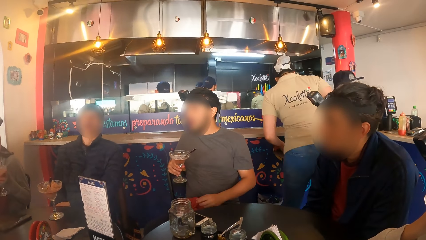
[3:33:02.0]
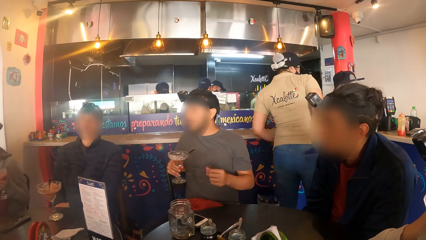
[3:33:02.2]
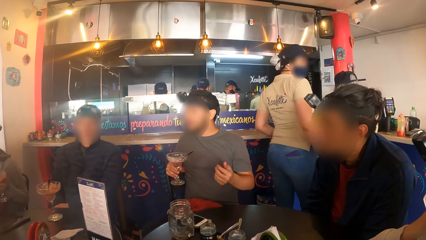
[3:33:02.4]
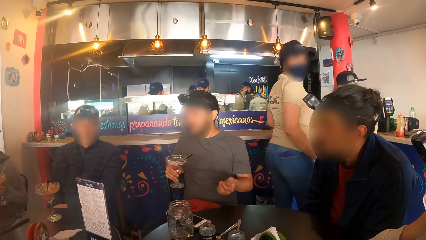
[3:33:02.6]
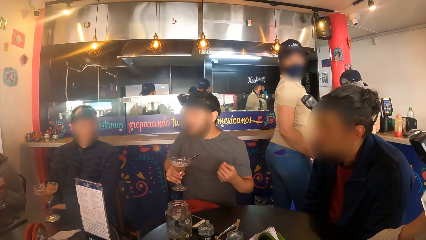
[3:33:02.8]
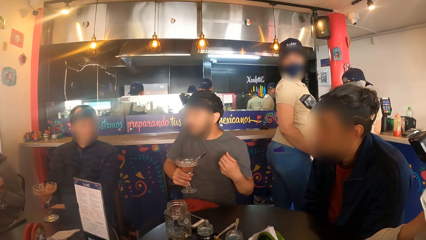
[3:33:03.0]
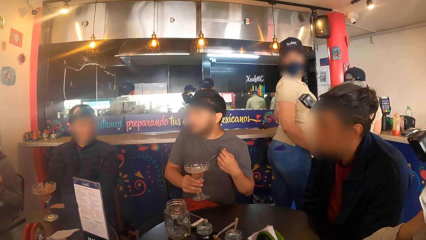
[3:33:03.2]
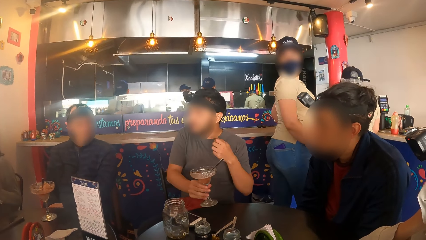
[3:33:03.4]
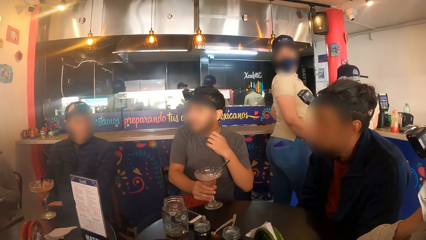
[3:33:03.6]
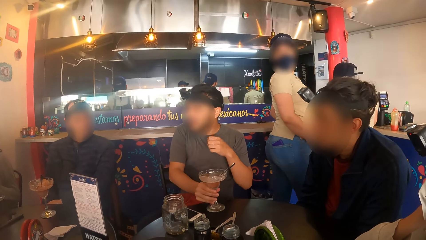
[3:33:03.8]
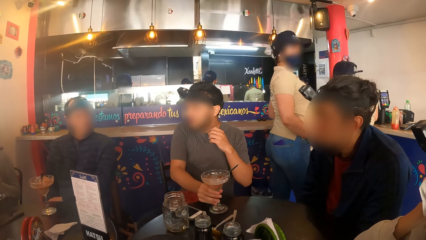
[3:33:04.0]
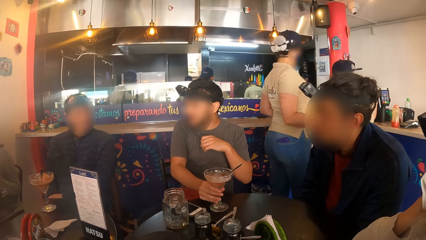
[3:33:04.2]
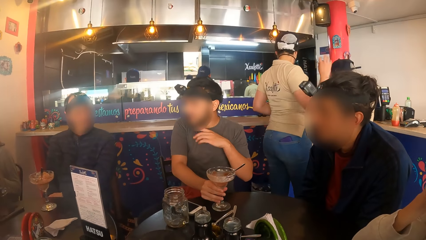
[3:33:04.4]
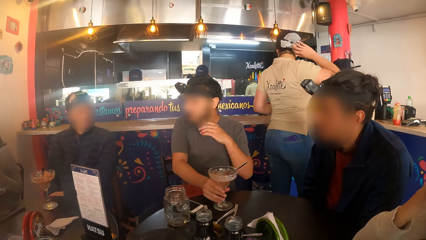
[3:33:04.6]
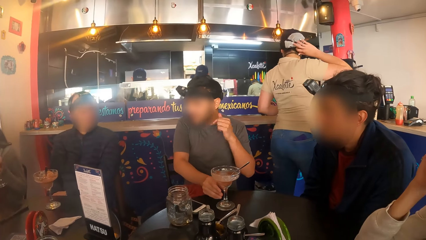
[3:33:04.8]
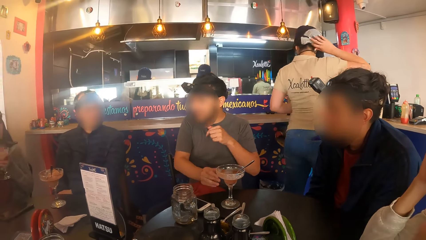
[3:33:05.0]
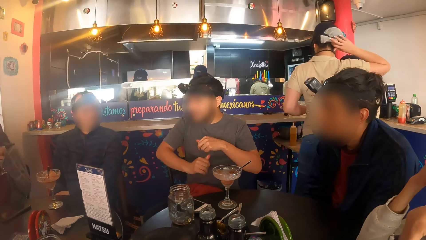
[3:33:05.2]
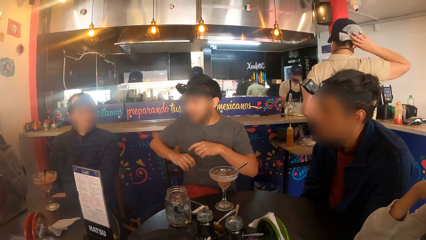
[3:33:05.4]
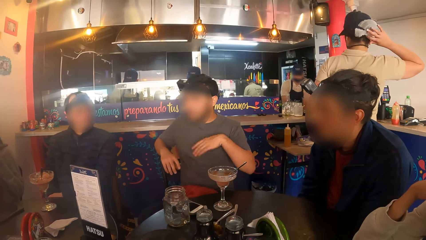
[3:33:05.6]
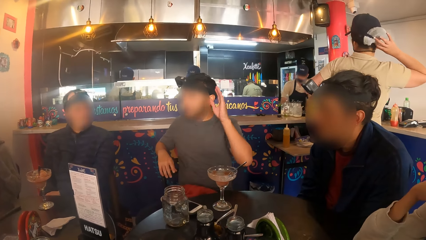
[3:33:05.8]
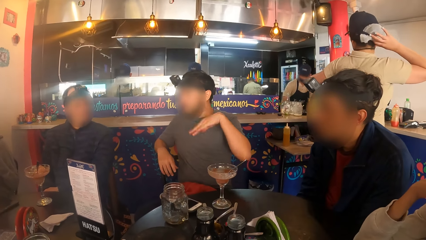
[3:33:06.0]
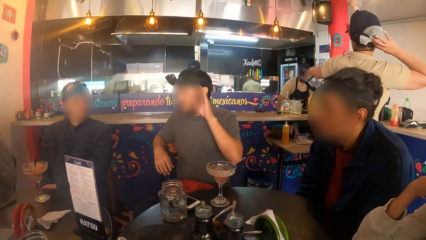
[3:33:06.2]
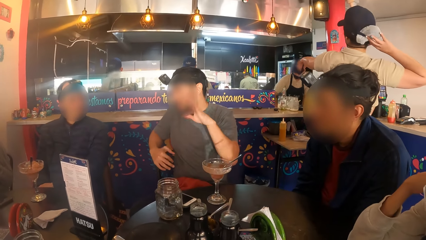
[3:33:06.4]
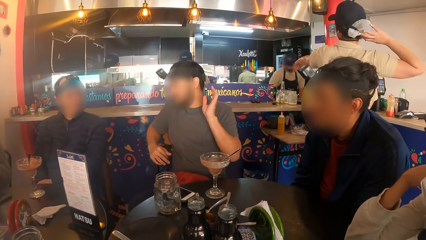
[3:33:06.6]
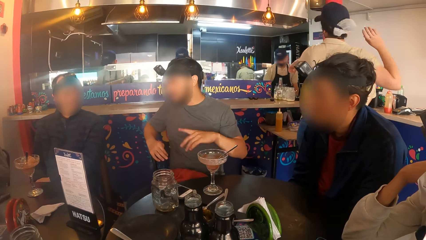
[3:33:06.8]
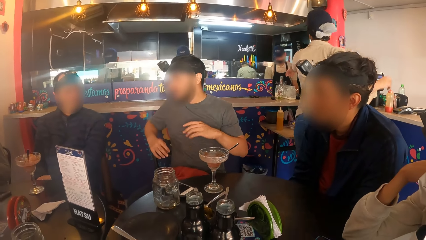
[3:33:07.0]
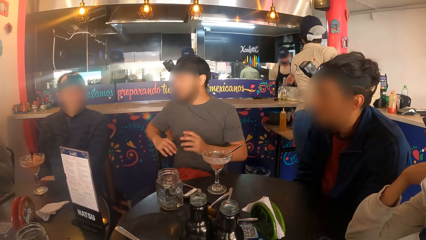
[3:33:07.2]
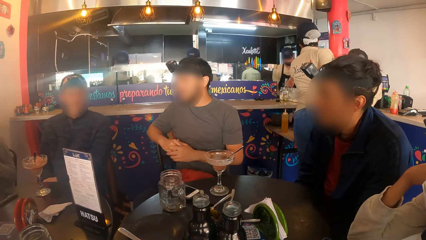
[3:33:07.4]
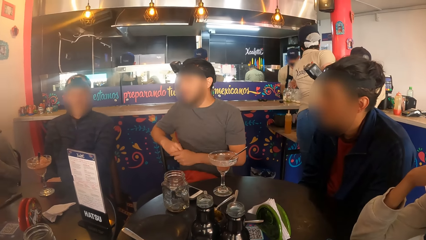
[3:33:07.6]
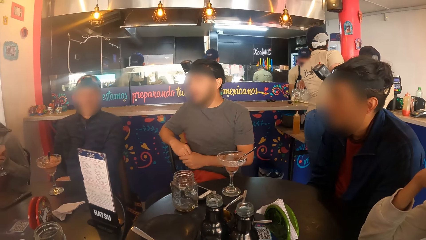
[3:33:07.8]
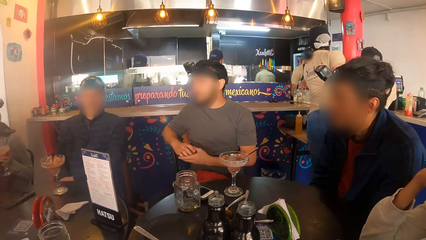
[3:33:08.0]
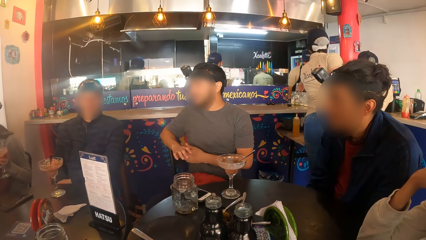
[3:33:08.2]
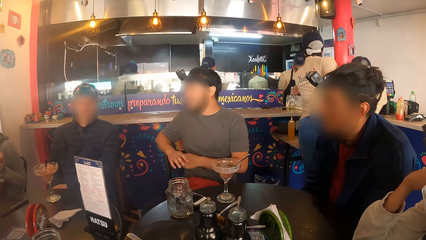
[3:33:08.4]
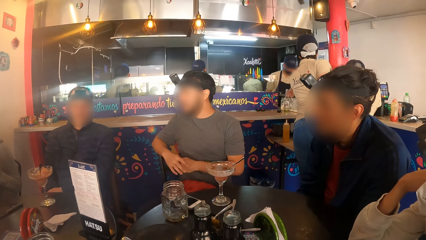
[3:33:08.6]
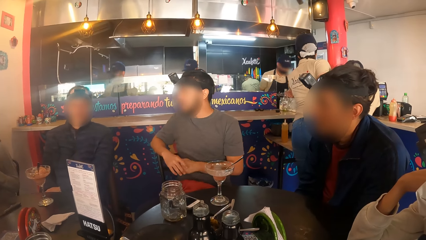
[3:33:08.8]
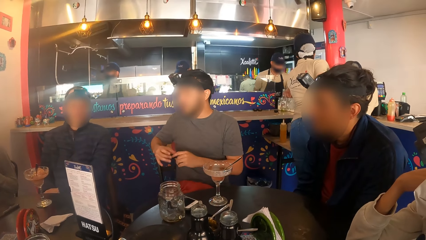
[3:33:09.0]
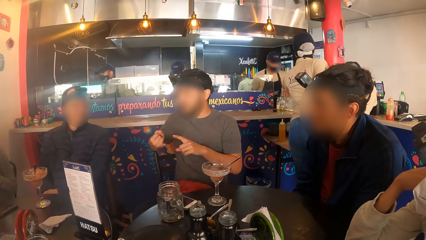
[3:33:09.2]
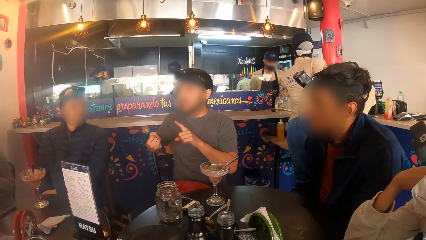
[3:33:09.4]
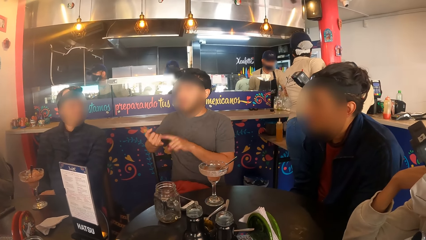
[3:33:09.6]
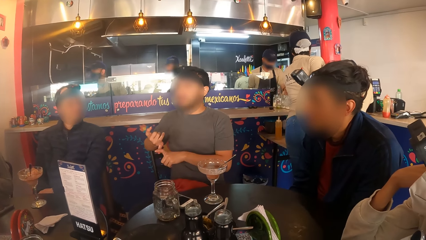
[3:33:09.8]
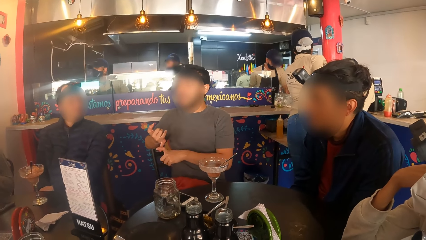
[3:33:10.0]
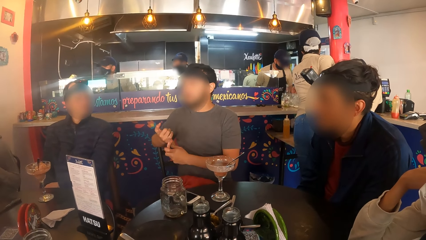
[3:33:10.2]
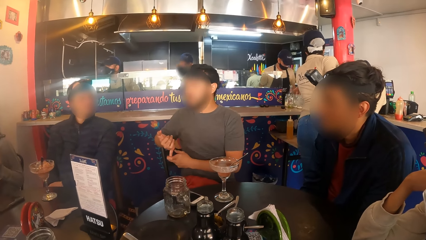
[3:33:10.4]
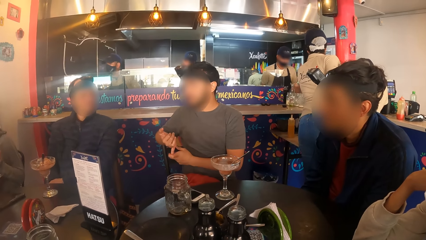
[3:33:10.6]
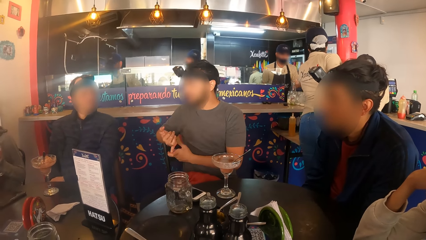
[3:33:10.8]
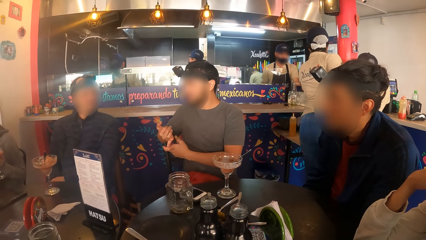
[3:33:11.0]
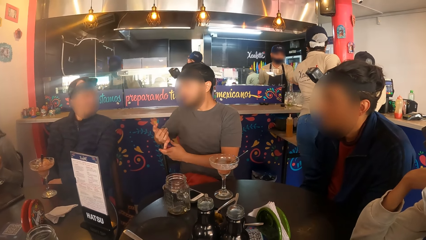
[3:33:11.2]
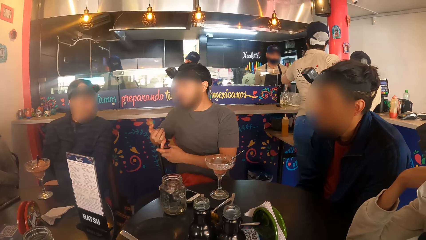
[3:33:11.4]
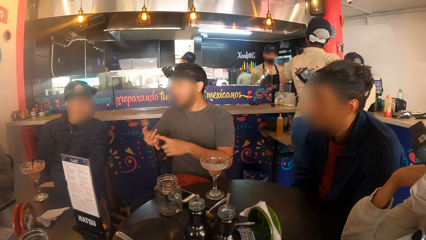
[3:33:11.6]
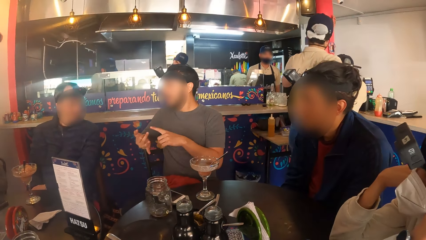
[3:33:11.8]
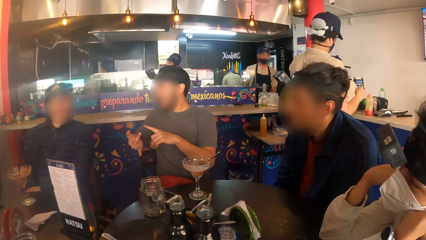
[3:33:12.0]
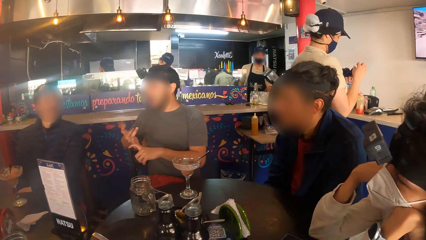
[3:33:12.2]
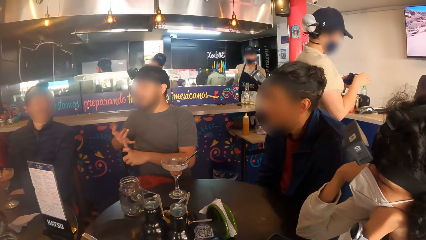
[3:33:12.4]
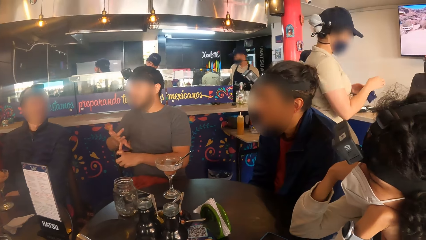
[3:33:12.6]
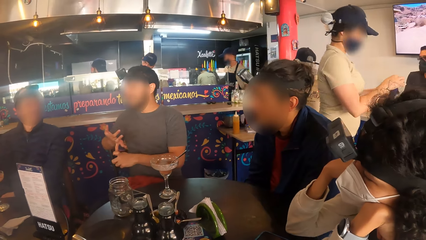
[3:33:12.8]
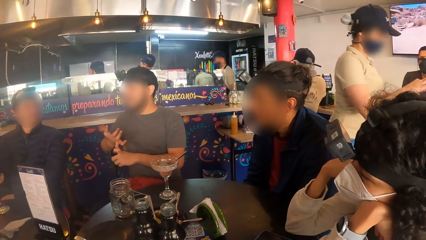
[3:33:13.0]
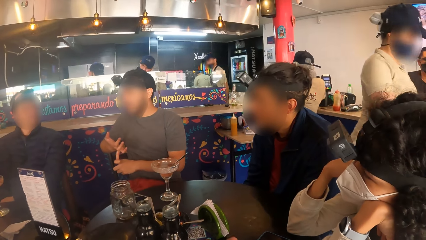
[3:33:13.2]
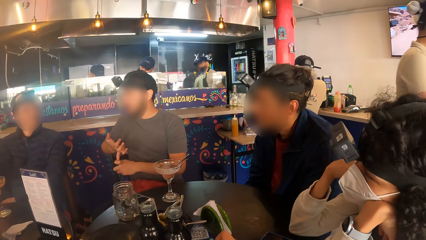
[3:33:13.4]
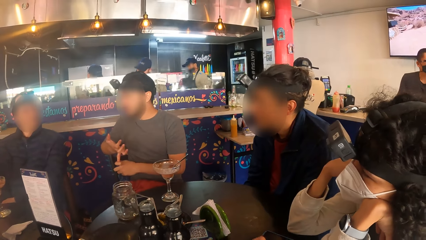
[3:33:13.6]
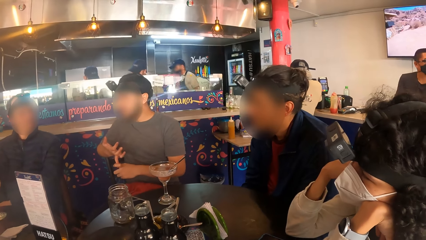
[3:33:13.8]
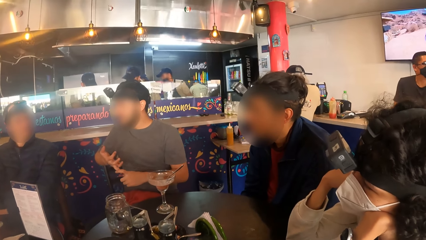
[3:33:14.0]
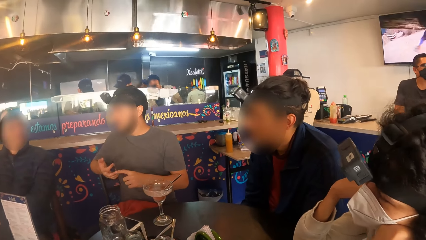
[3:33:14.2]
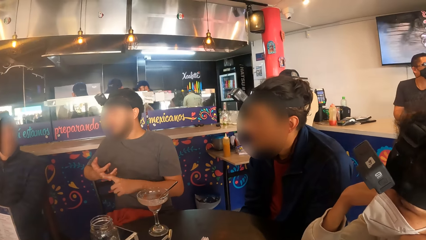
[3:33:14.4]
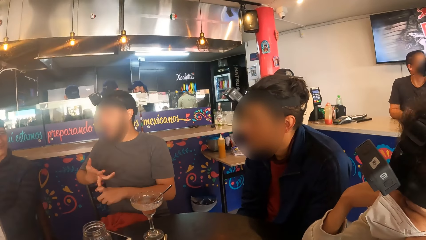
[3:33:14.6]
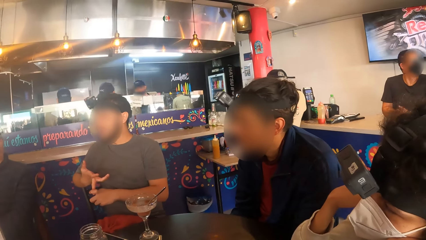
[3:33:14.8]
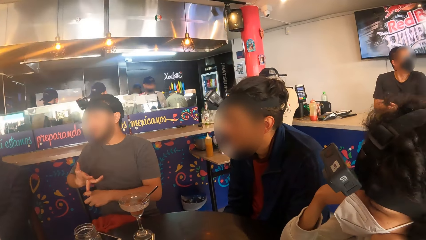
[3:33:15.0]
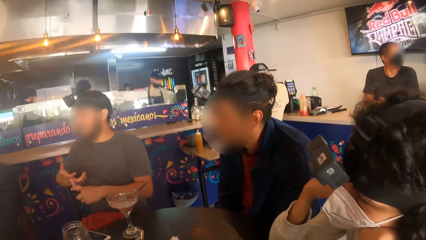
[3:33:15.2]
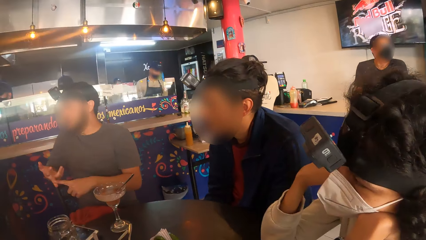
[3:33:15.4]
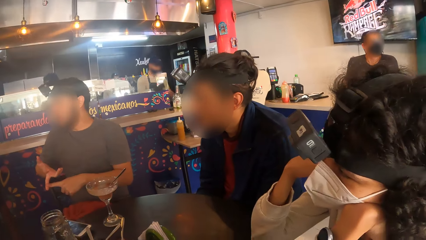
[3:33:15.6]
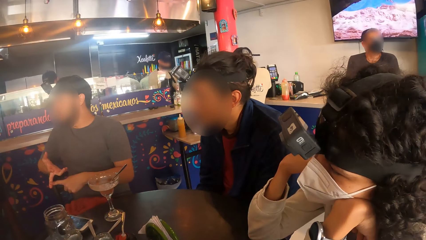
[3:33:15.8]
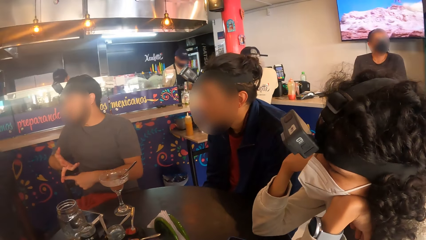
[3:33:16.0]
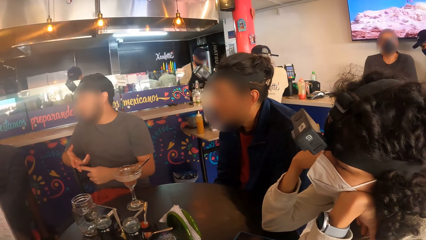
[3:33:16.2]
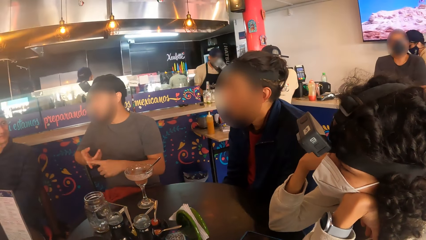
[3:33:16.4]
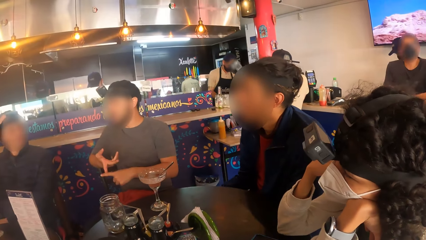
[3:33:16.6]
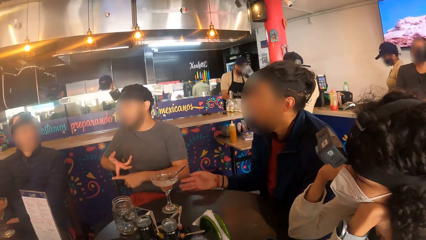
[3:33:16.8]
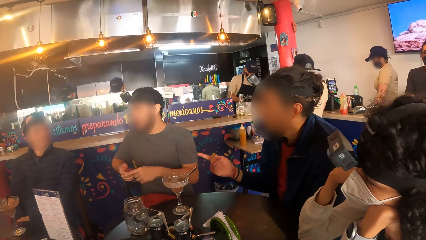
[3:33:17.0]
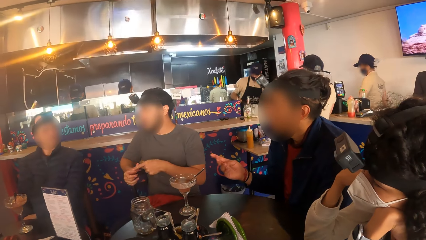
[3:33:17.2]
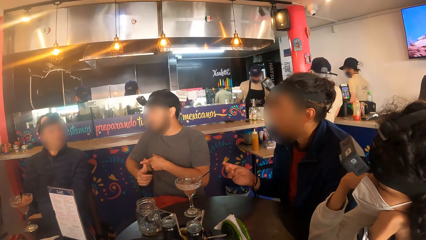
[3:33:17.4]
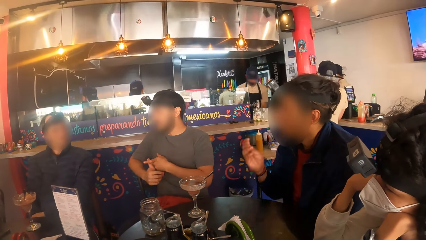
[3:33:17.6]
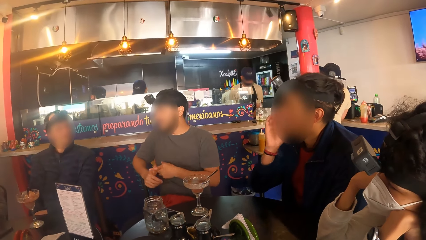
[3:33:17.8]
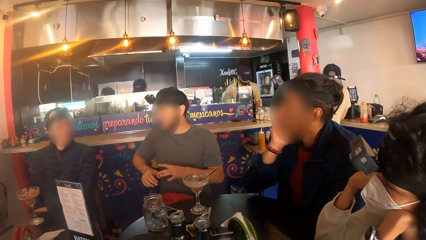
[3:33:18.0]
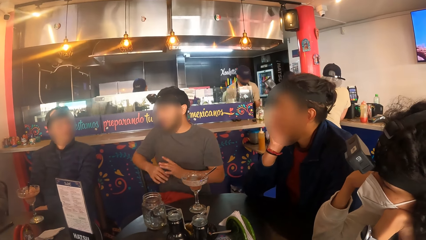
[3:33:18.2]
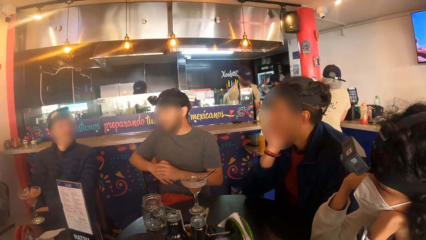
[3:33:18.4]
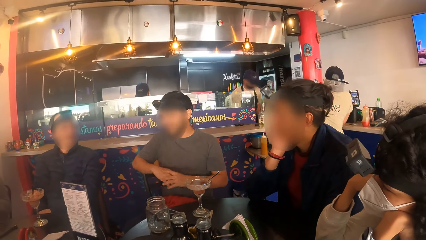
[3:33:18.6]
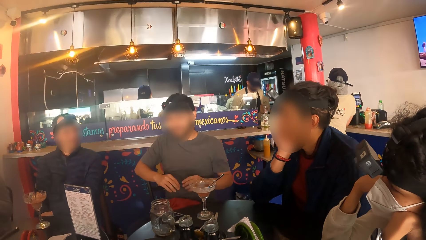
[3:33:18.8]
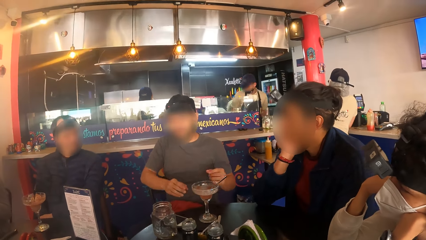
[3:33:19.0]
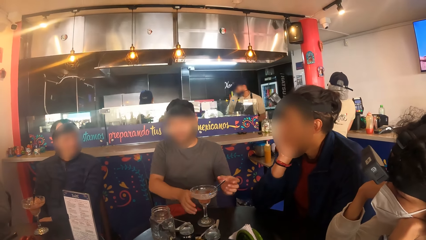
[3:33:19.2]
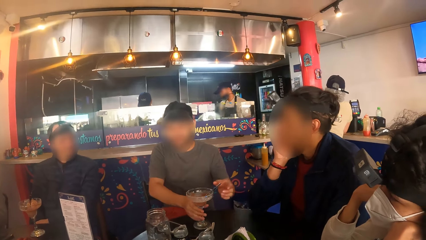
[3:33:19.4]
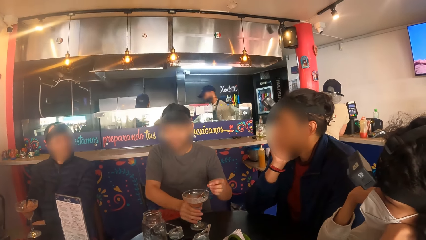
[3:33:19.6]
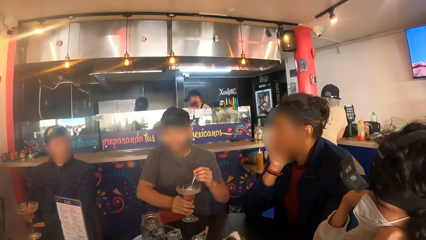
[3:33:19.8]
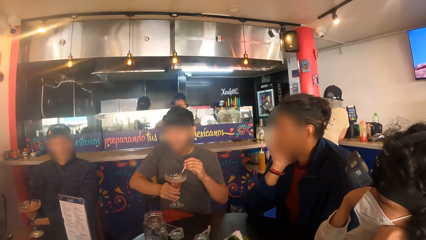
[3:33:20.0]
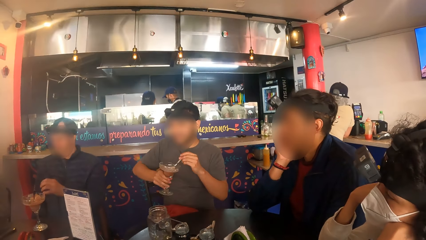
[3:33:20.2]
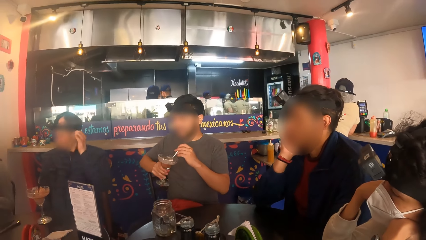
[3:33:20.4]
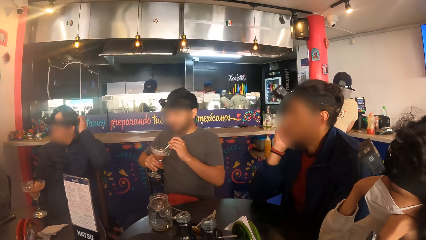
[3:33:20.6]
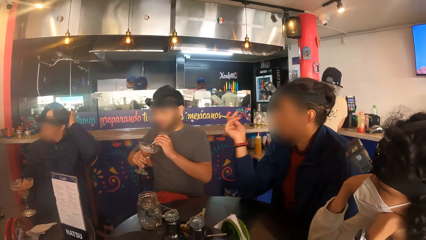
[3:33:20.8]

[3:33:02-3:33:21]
A man drops the cocktail cup on the table with his right hand. A waiter touches a hairnet. Another man puts his left hand on his chin. The first man picks up the cocktail cup on the table with his right hand, holds the spoon in the cocktail cup, and touches the glass. A third man scratches his head with his left hand.
